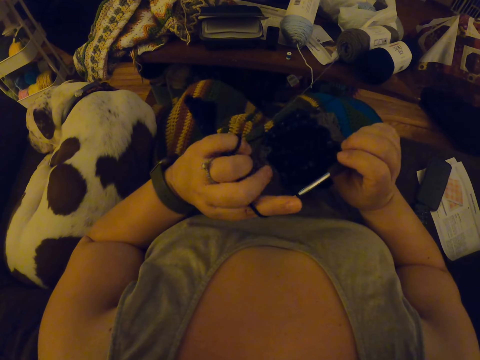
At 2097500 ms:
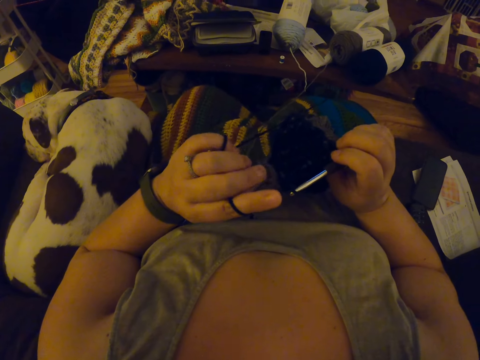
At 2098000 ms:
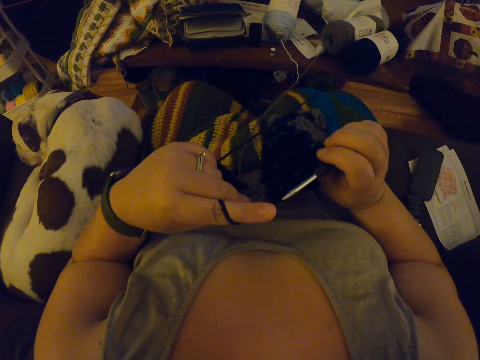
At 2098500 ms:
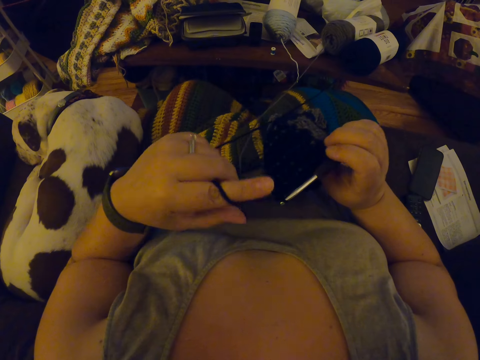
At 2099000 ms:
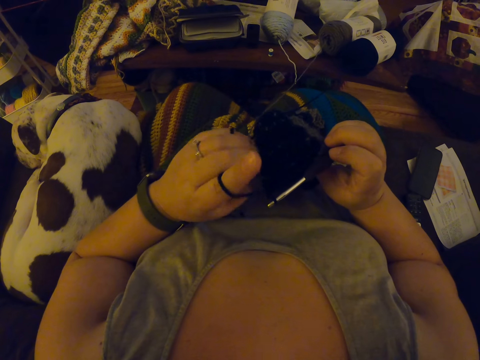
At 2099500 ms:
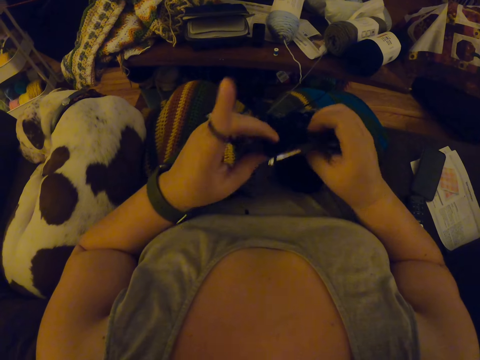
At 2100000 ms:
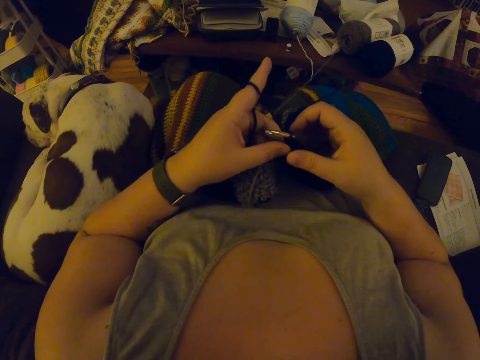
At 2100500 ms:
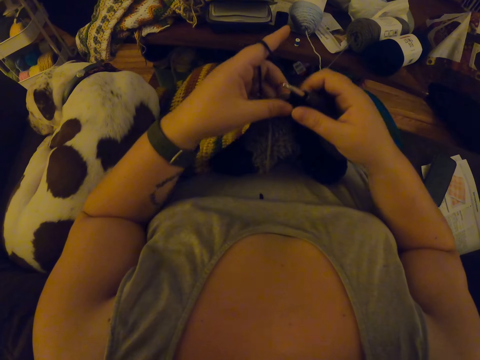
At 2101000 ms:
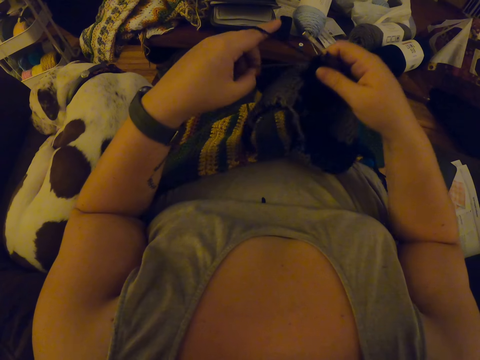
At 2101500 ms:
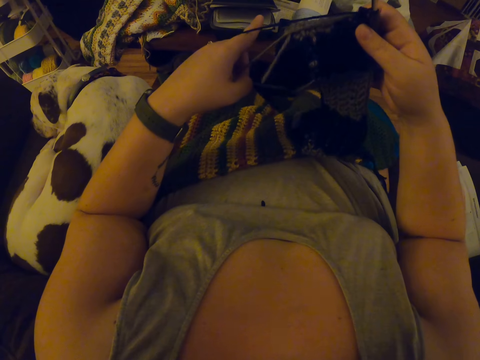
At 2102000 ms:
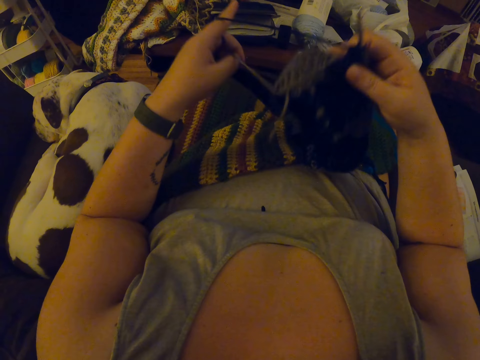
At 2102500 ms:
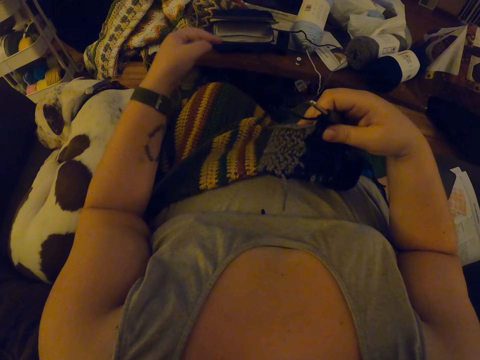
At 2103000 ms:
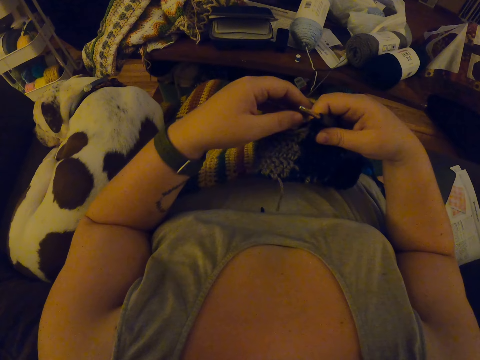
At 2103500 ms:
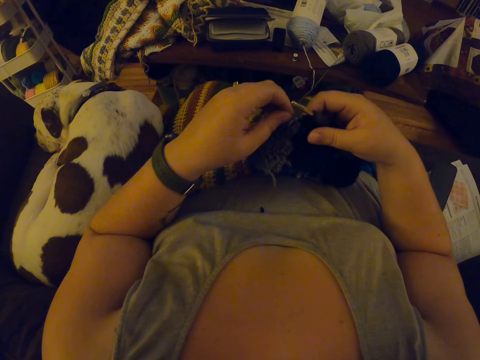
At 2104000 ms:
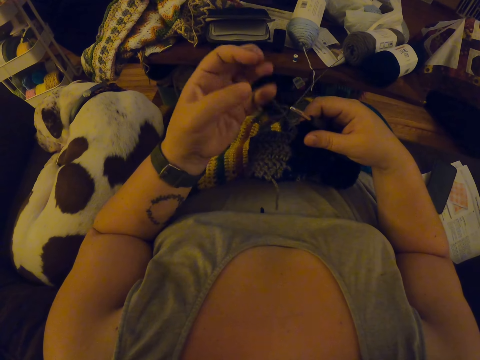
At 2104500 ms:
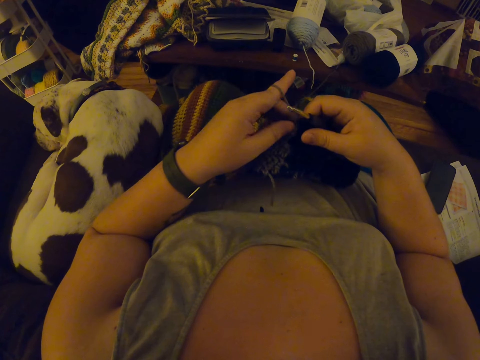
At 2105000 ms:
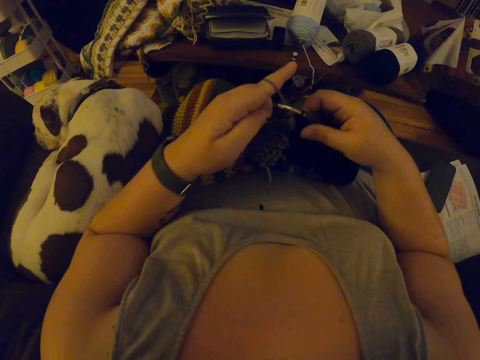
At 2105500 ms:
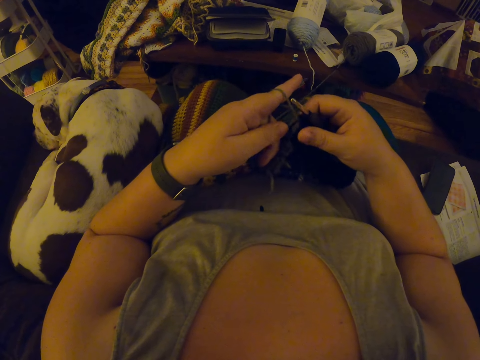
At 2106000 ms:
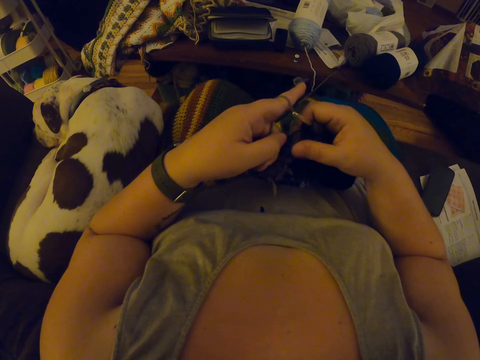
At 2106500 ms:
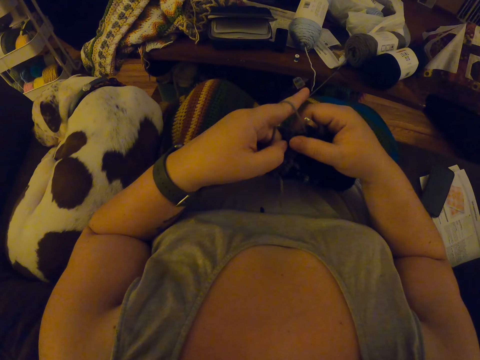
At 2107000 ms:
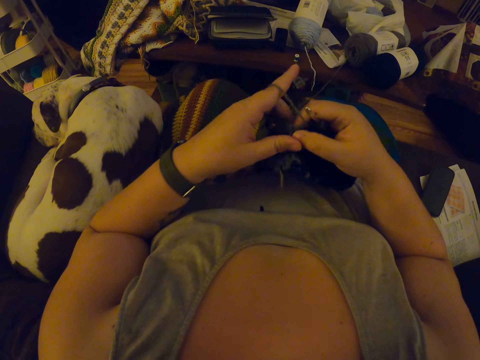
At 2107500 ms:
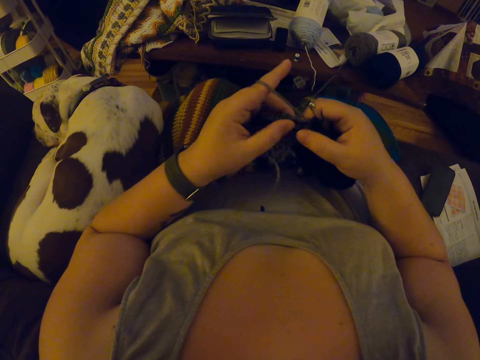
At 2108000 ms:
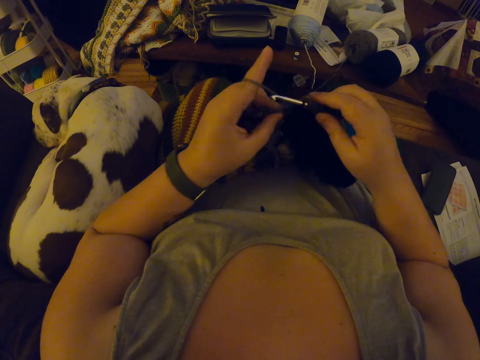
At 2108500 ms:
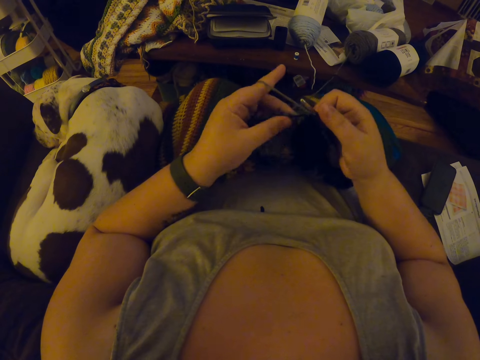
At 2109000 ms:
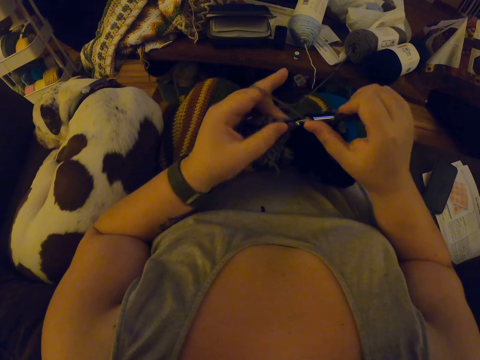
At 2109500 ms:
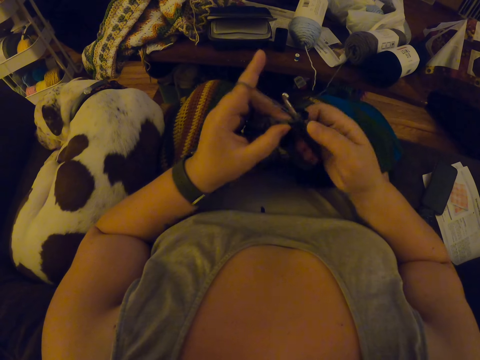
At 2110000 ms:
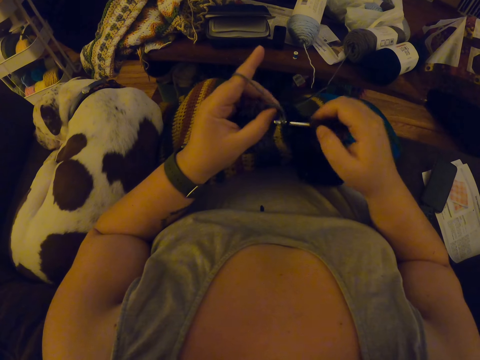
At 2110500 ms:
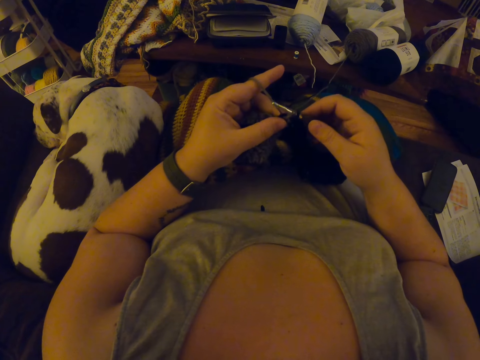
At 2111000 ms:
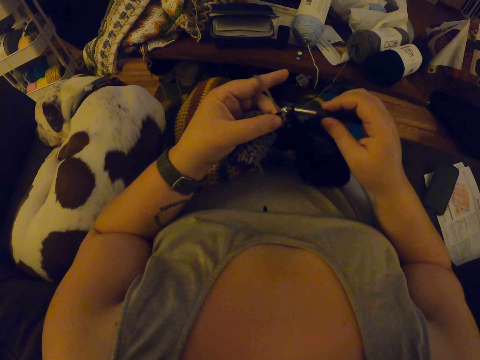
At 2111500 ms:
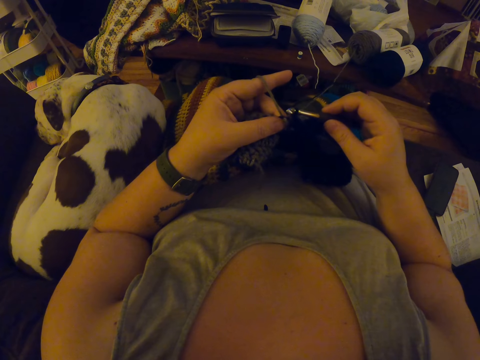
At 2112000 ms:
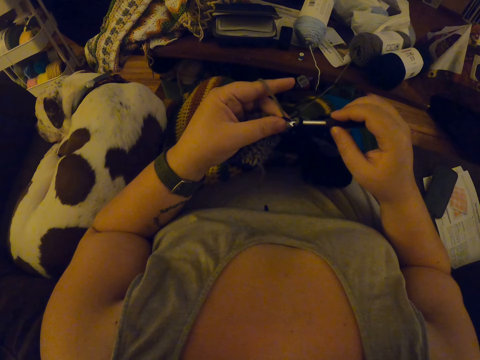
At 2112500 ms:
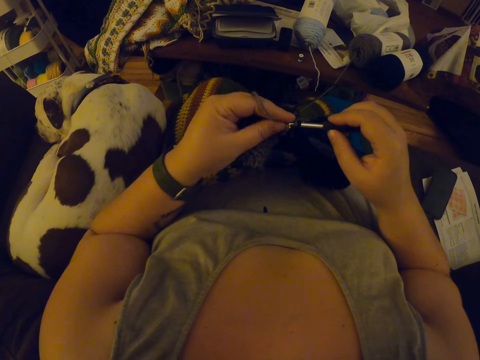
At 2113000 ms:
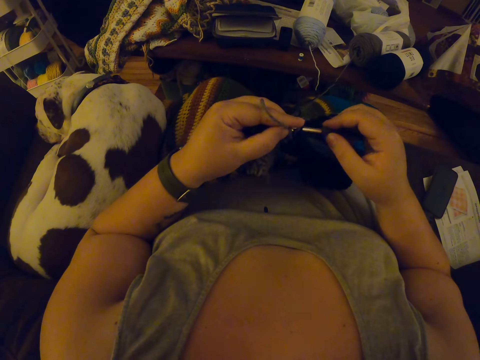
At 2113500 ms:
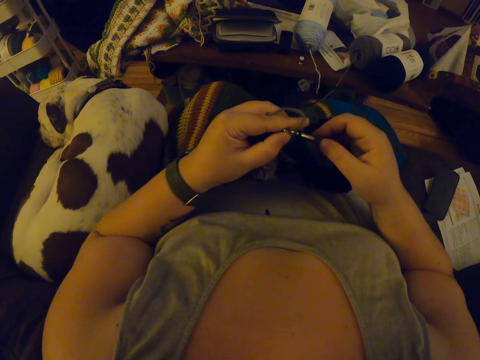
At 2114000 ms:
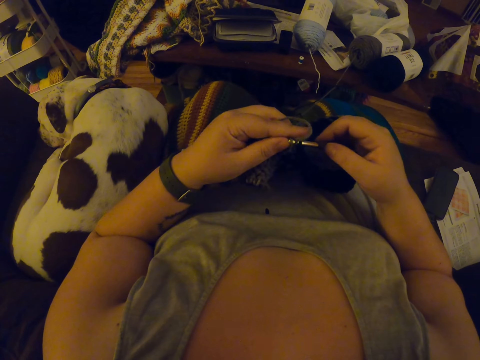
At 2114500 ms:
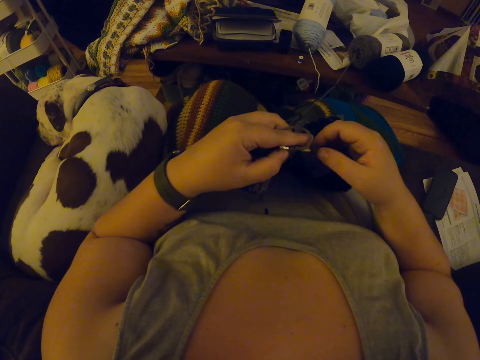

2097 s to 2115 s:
The camera wearer pulls a yarn with her finger. She moves the yarns with her hand. She adjusts the crochet with her hands. She twists the yarn on her finger. She crochets the yarn with a crochet hook. She pulls the yarn with her finger. She aligns the yarn on a garment. She knits the garment with the yarn and the crochet hook.

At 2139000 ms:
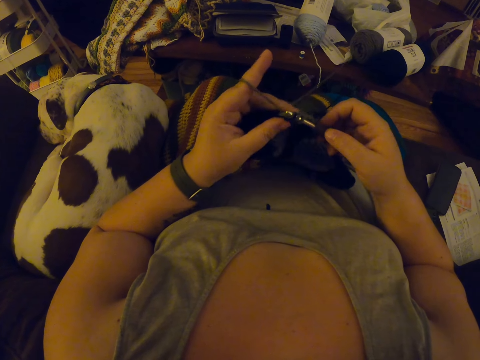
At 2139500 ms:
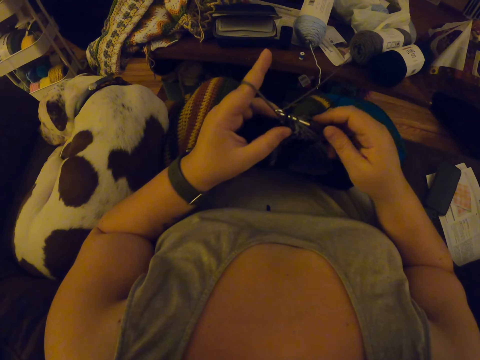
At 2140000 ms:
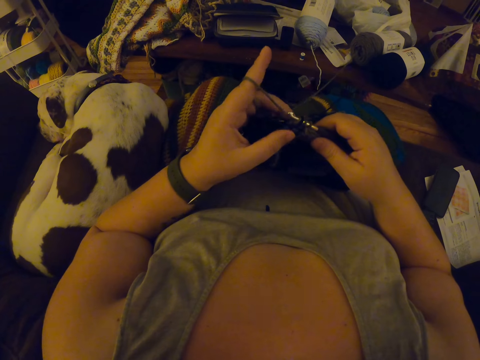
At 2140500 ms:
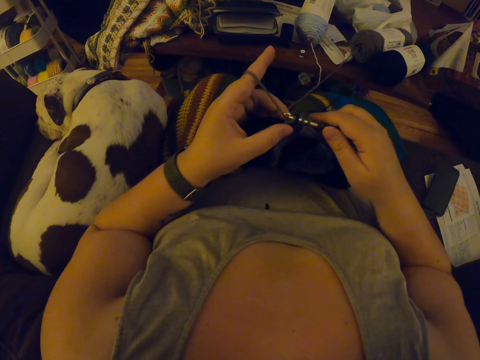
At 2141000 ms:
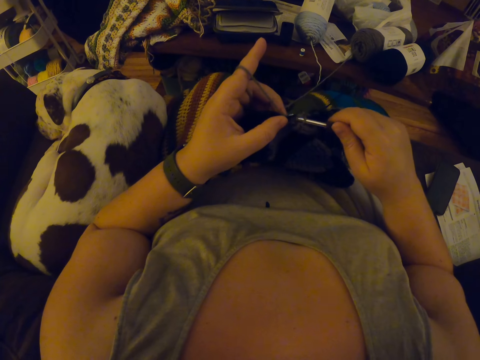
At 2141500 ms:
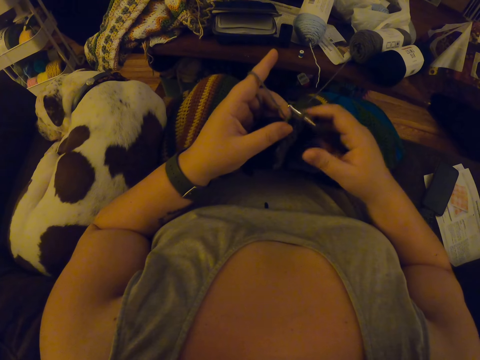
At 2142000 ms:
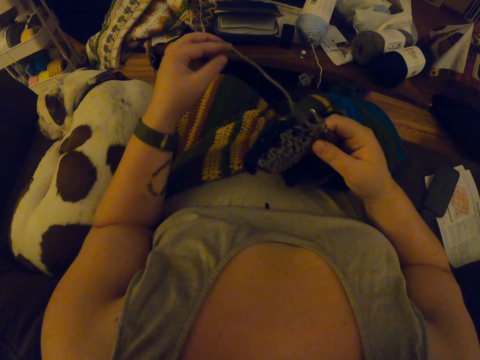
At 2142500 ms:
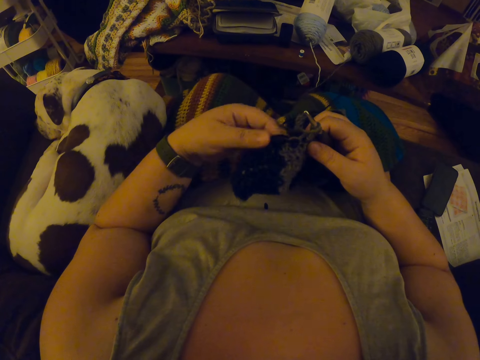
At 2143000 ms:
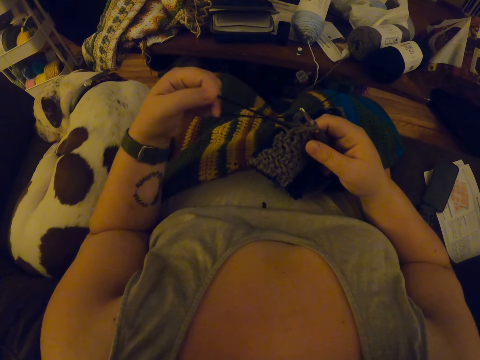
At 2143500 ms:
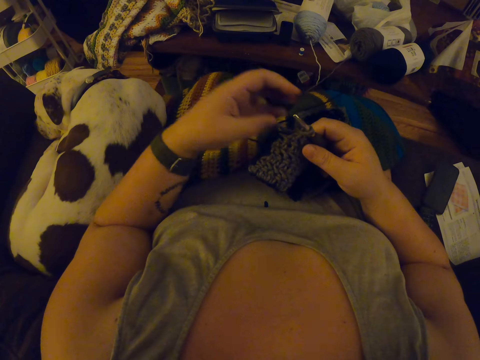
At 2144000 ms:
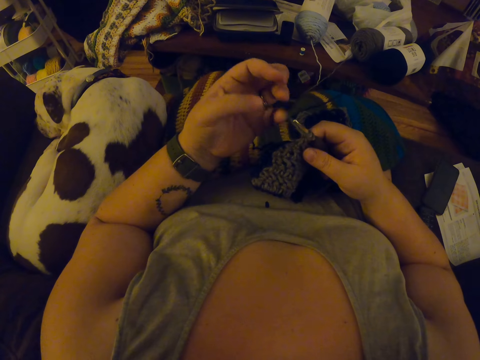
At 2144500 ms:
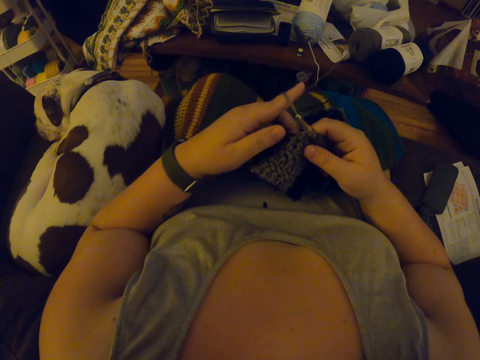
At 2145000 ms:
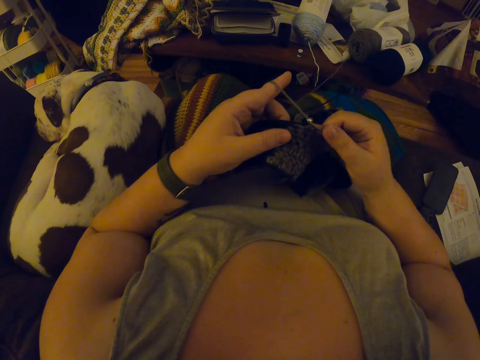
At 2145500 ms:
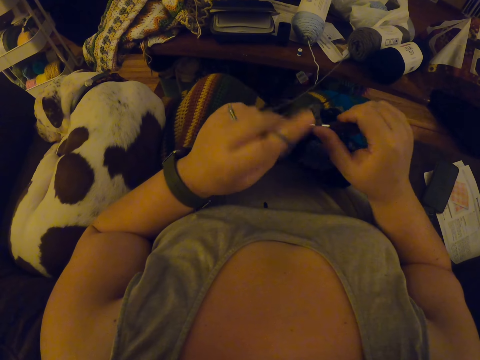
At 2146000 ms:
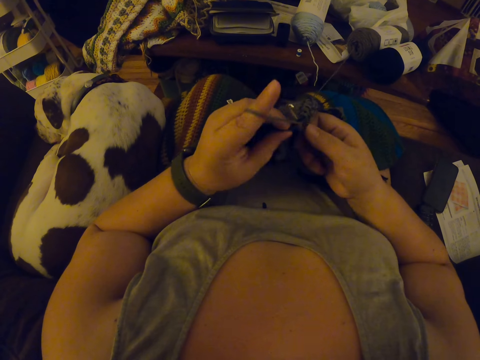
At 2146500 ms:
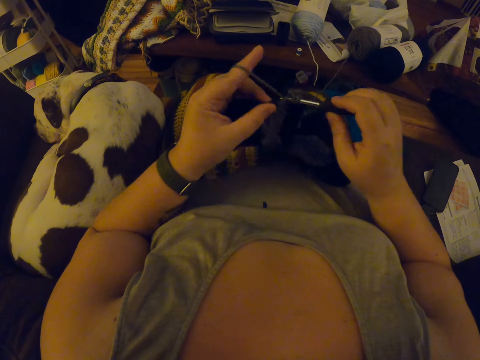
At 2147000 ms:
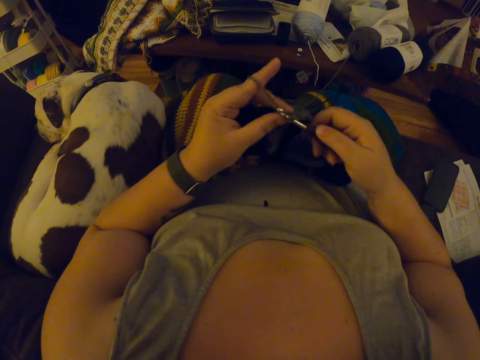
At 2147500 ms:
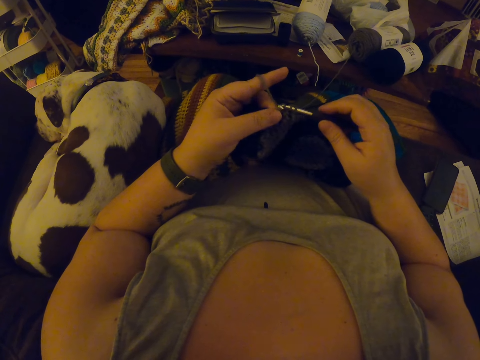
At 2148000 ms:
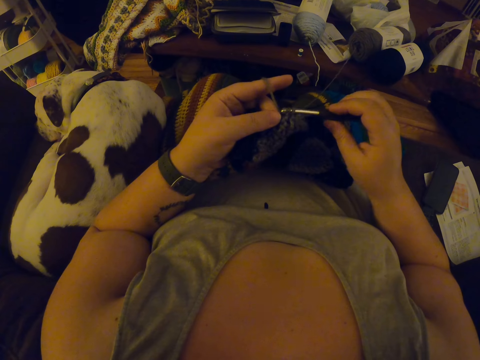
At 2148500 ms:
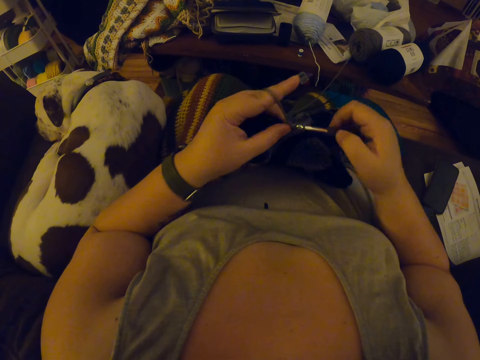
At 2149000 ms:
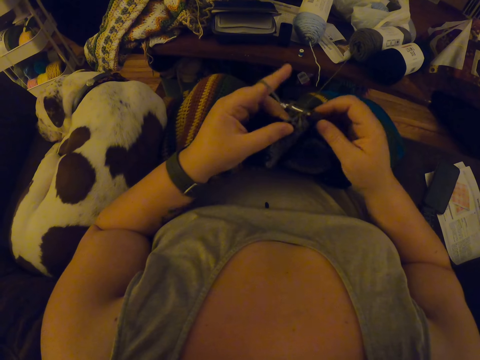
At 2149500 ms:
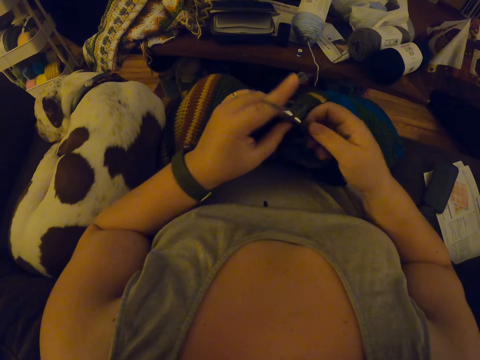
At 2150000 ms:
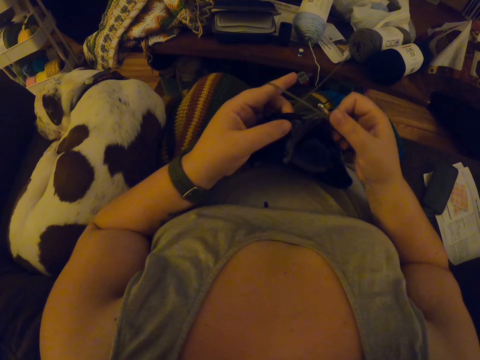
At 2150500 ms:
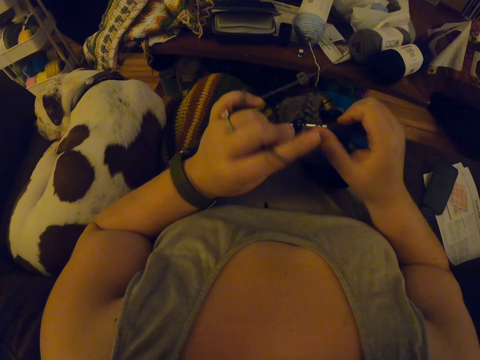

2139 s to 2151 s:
The camera wearer moves the yarns with her hand. She twists a yarn on her finger. She knits a garment with the yarn and a crochet hook.
